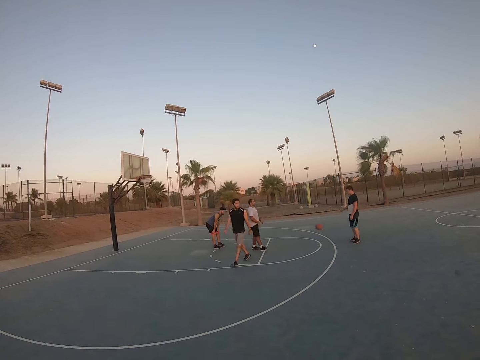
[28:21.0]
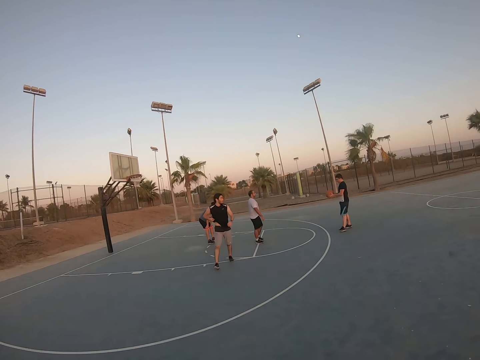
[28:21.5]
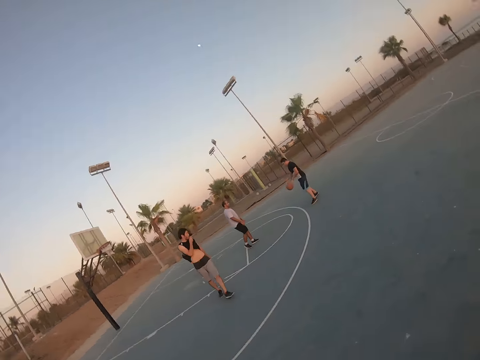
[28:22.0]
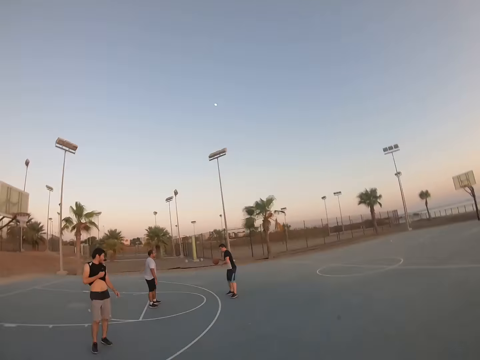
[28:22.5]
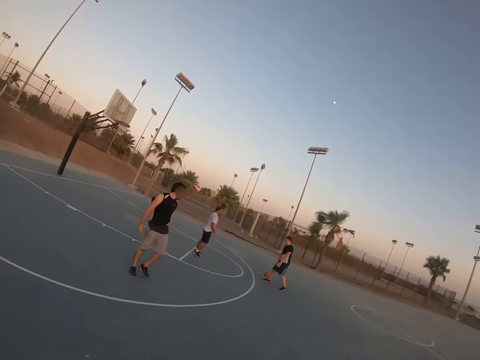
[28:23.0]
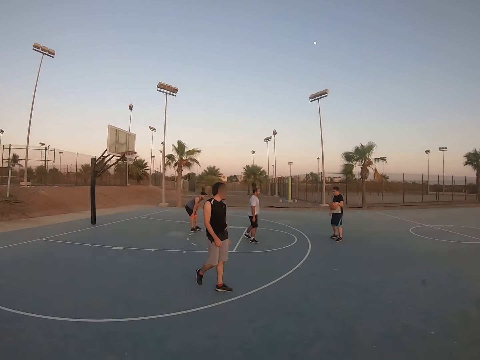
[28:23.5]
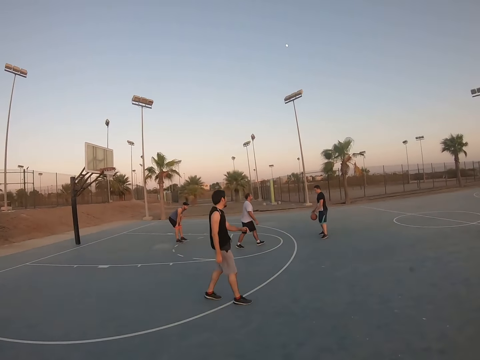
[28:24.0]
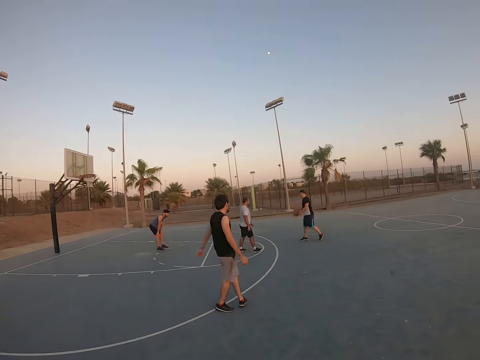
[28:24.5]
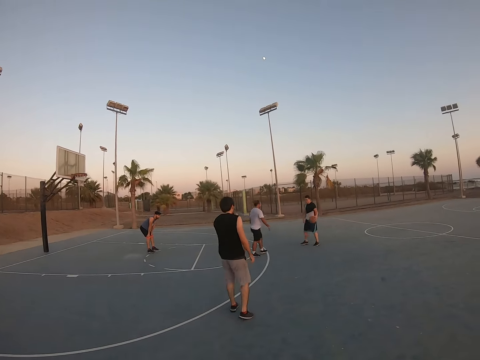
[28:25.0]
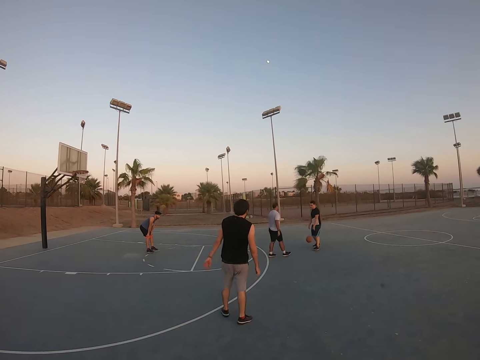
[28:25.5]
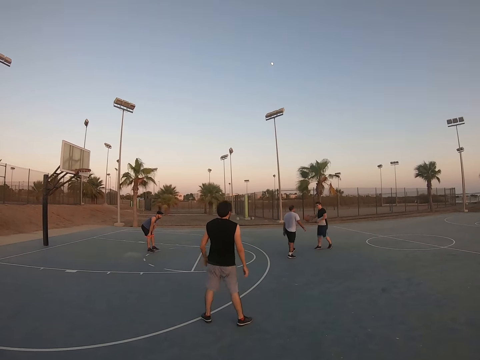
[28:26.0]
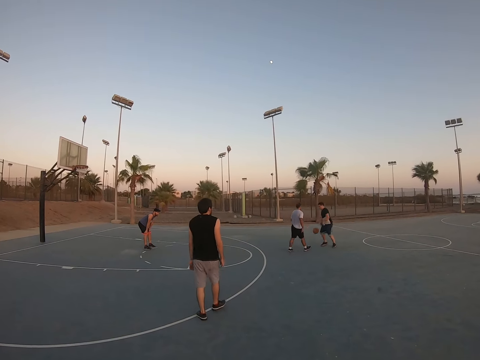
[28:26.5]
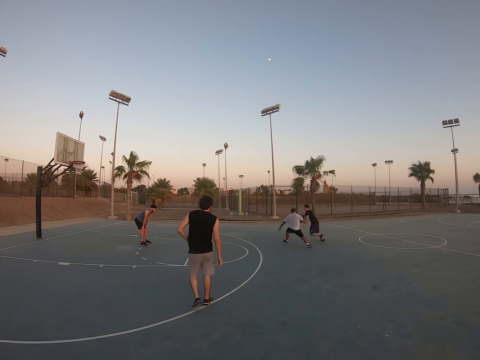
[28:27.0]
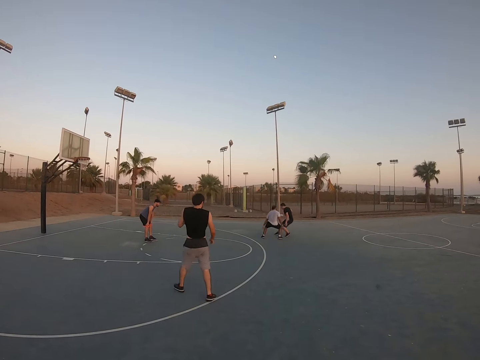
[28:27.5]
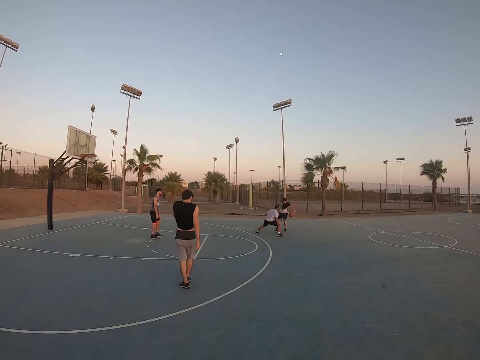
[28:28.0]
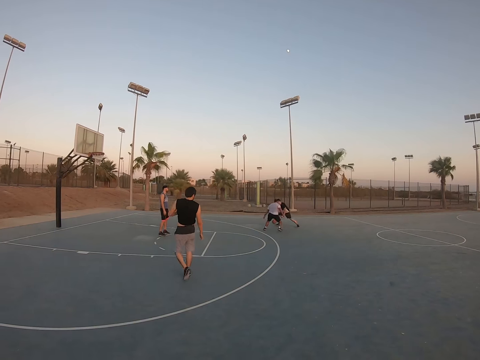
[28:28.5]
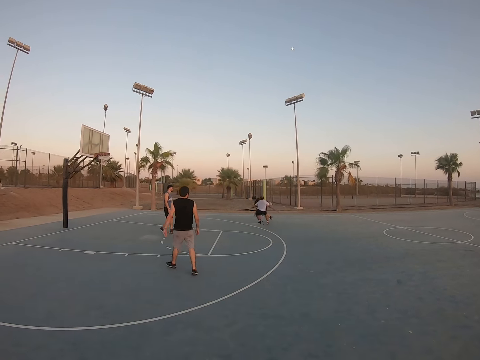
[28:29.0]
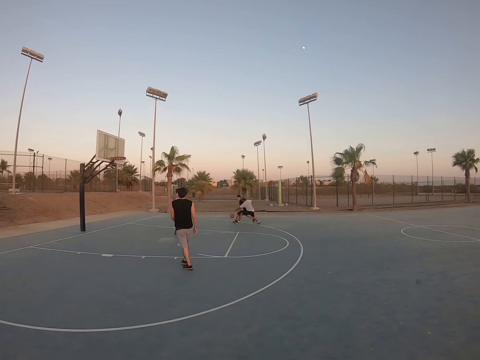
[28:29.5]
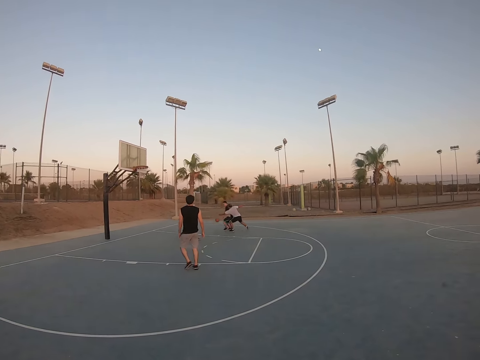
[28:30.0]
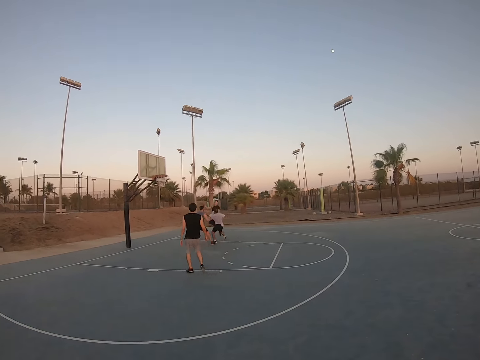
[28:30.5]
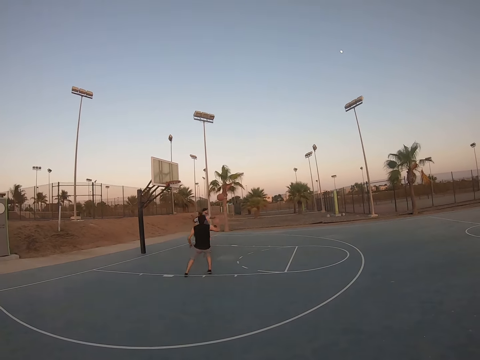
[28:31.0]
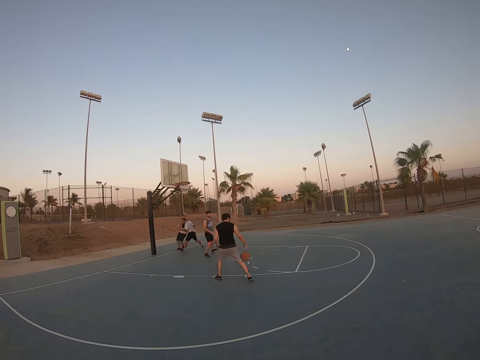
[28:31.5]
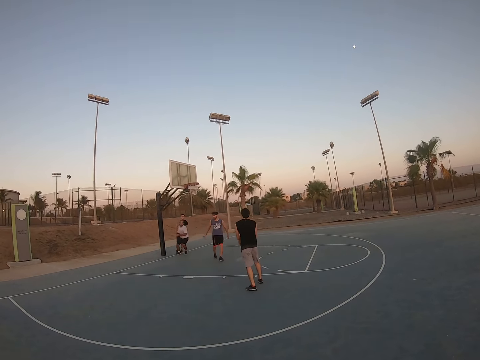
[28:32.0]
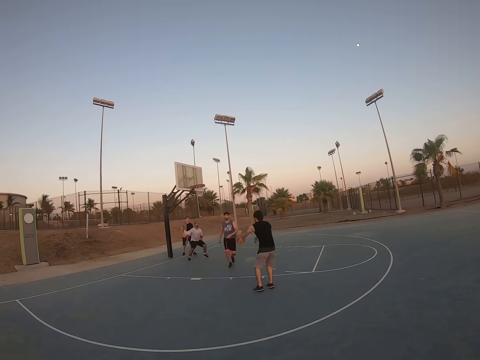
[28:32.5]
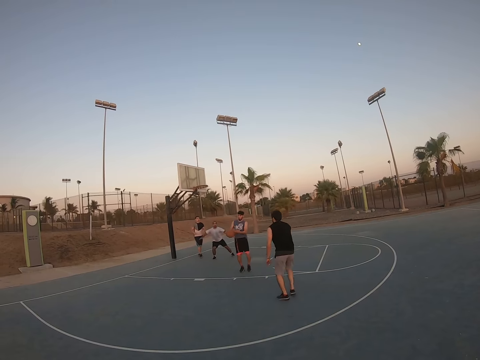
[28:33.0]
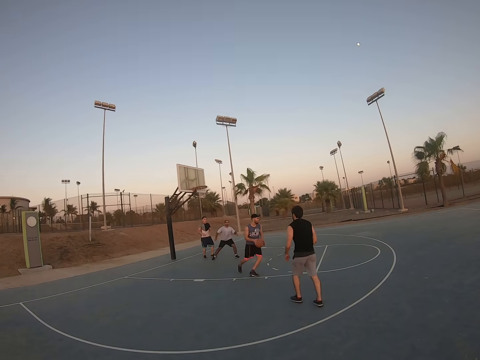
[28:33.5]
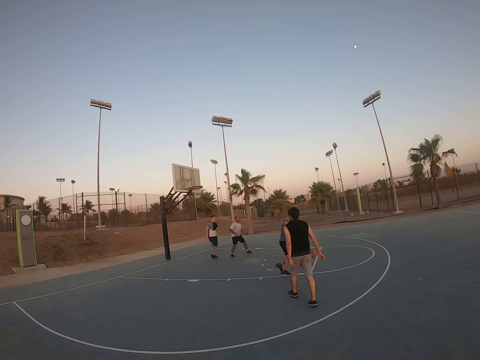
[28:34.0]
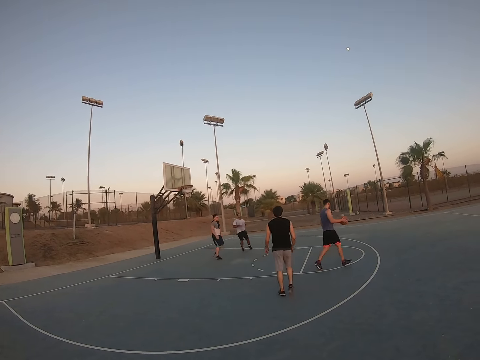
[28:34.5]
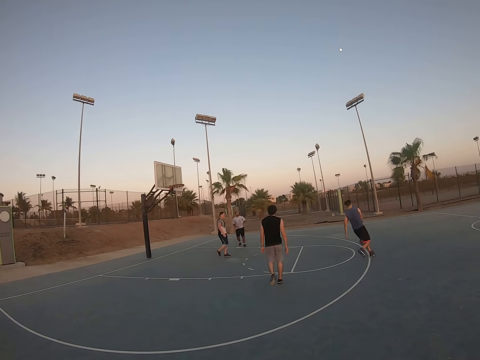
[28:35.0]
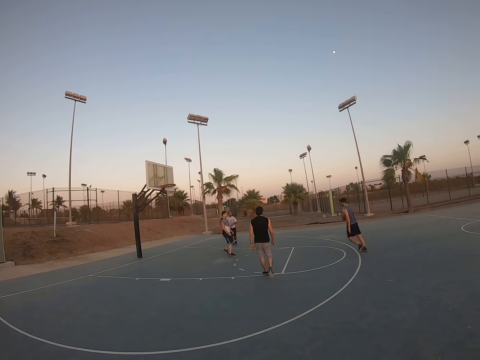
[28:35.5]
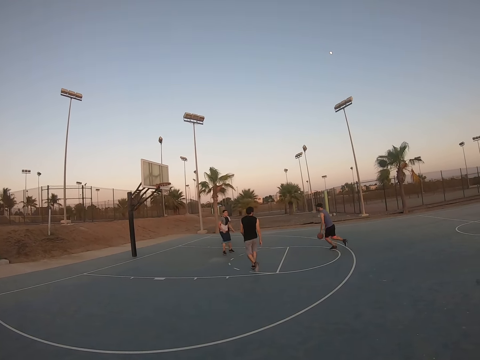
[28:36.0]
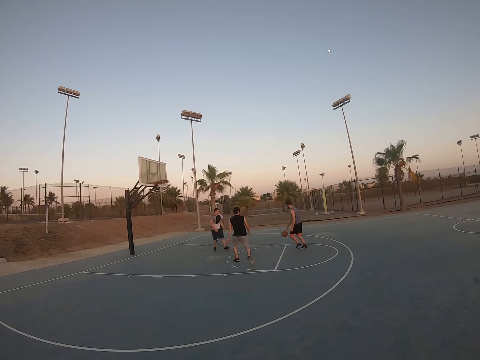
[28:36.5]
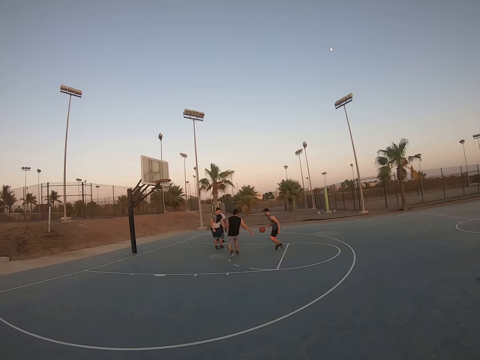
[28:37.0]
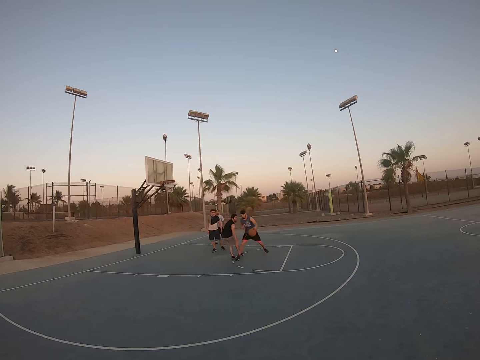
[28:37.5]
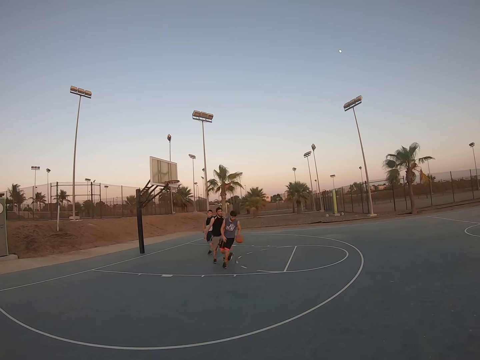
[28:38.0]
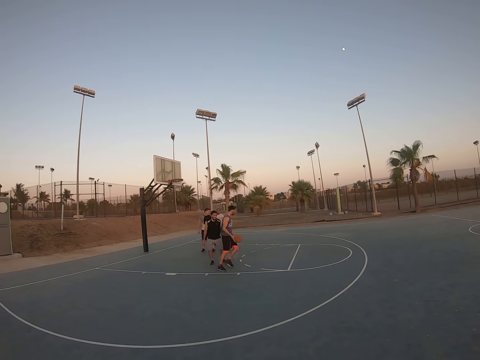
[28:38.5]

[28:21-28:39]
A man bounces the ball to another man. The second man bounces the ball. The first man attempts to take the ball from the second man. The second man throws the ball to a third man. The third man throws the ball to a fourth man. The fourth man bounces the ball.

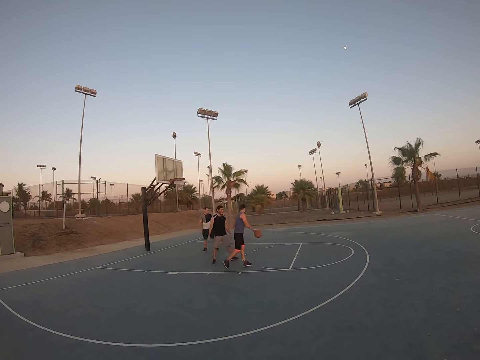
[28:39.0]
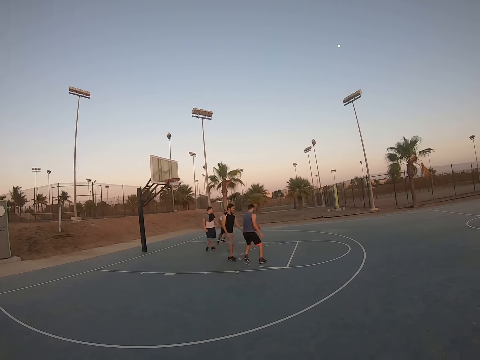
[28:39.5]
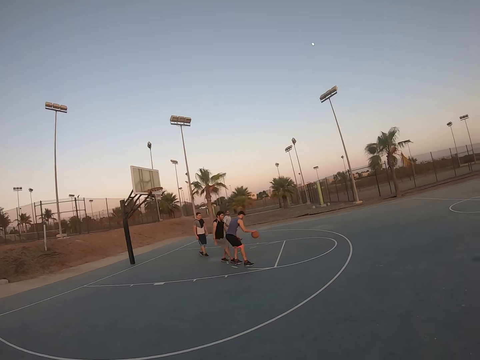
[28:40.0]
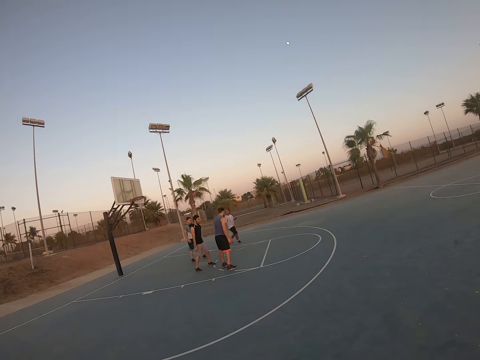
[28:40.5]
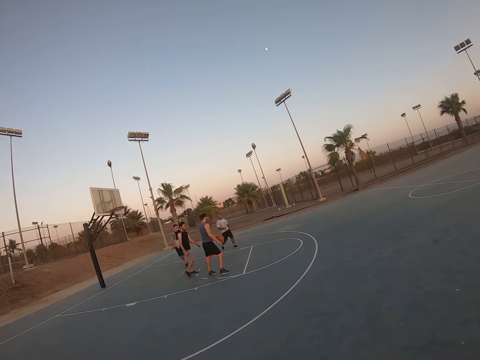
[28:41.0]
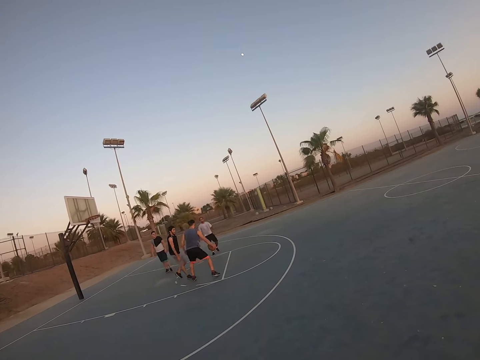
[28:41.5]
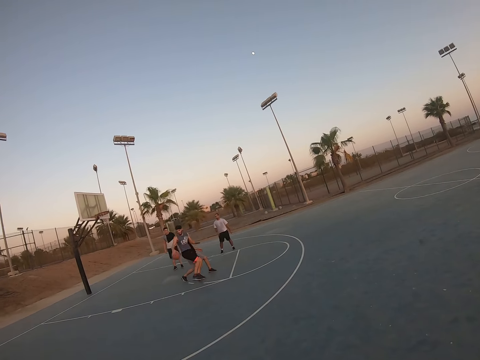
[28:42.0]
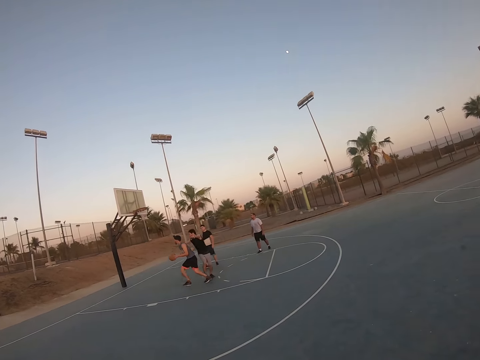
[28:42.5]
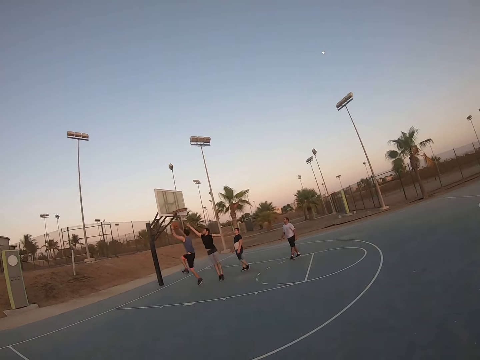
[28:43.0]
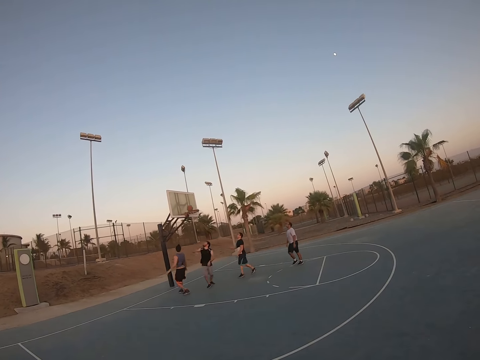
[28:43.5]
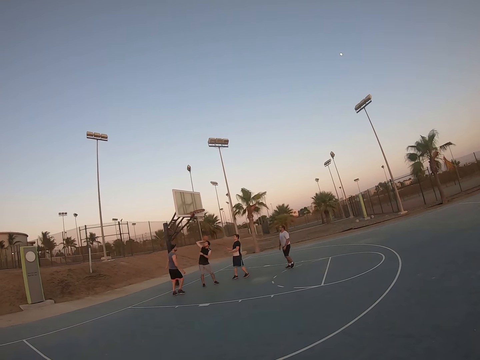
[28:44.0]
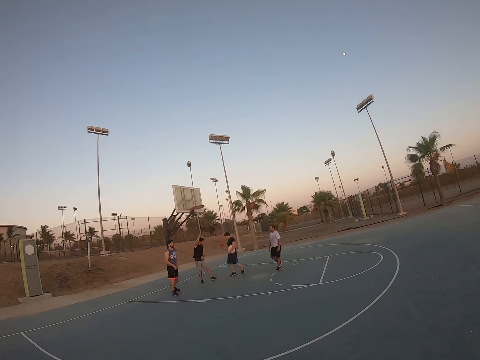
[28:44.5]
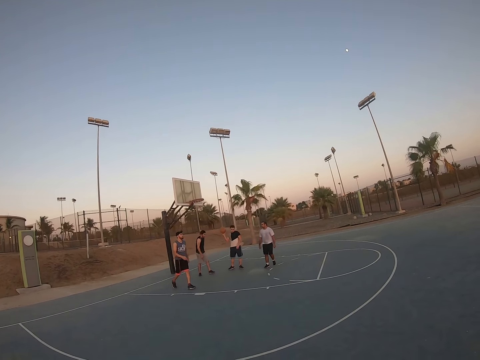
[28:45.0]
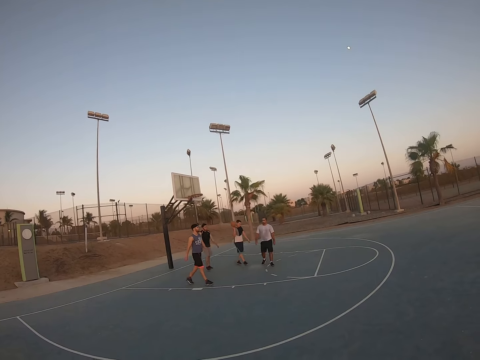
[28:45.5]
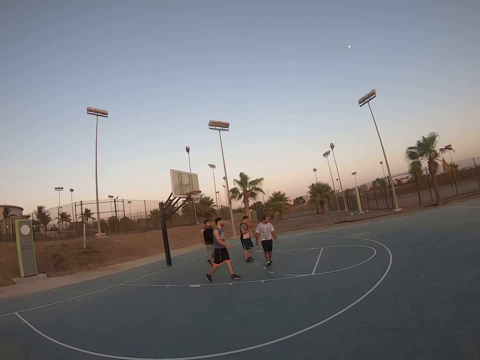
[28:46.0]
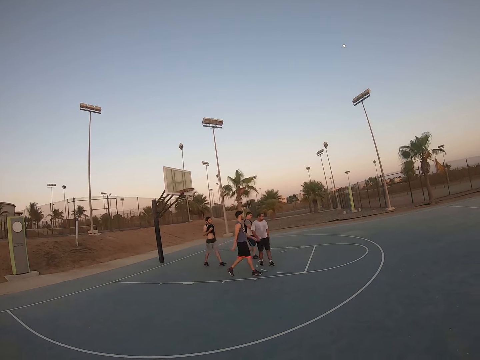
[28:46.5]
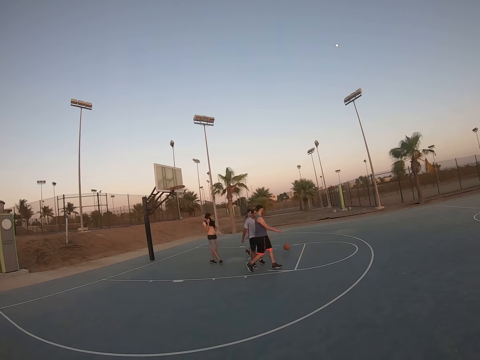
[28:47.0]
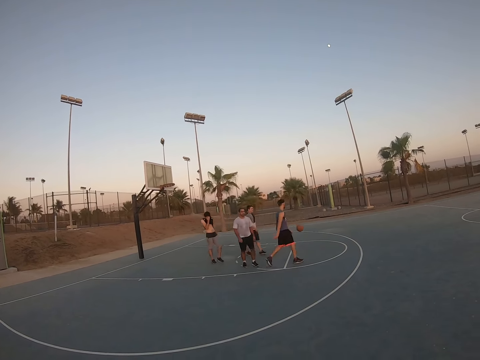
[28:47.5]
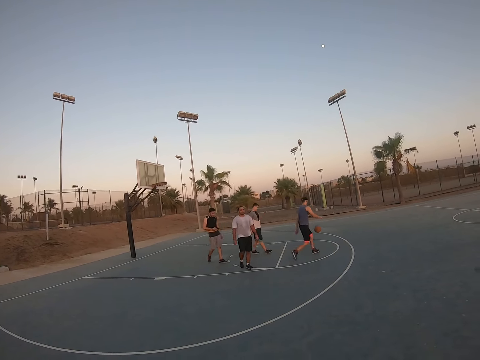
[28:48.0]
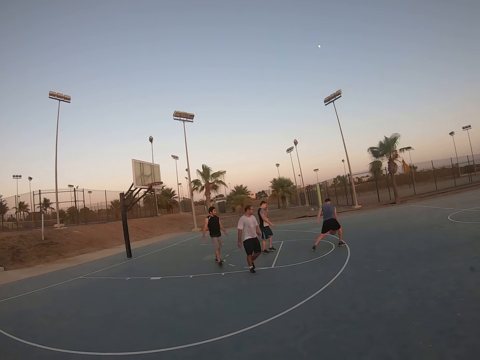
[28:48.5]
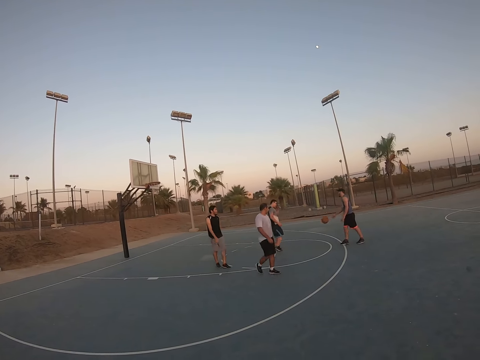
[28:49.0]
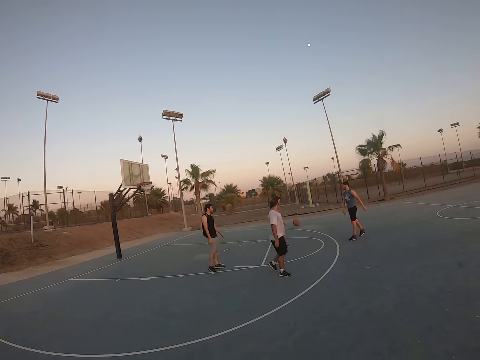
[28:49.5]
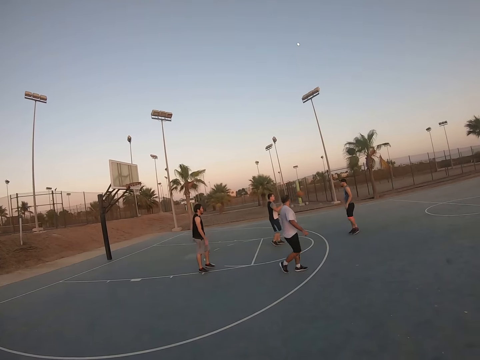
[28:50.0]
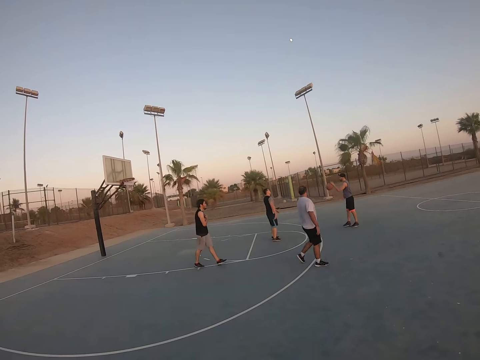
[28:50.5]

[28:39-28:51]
A man throws the ball to the field goal and scores. Another man pushes the ball. A third man catches the ball. The third man throws the ball to the ground. The first man bounces the ball. The third man throws the ball to the first man.
